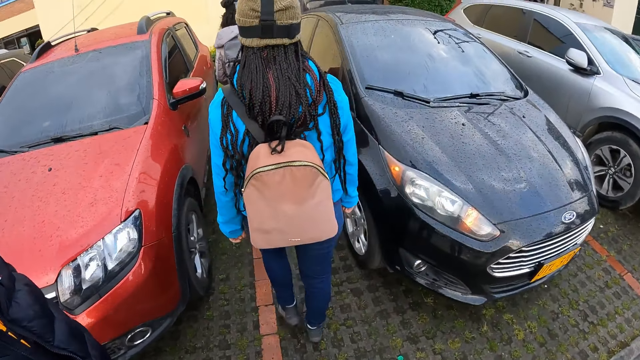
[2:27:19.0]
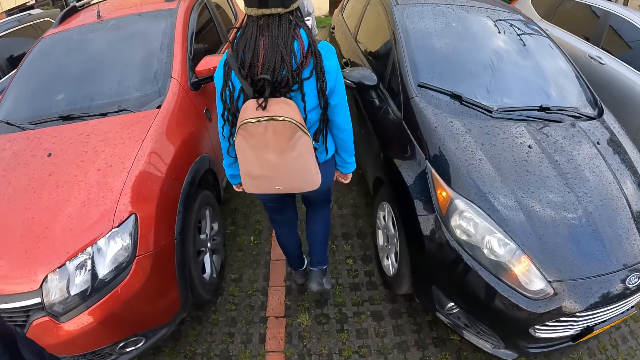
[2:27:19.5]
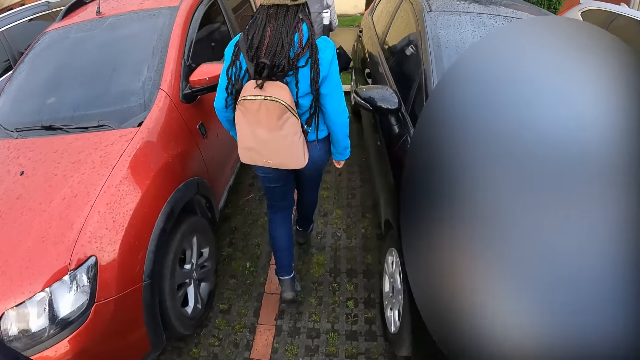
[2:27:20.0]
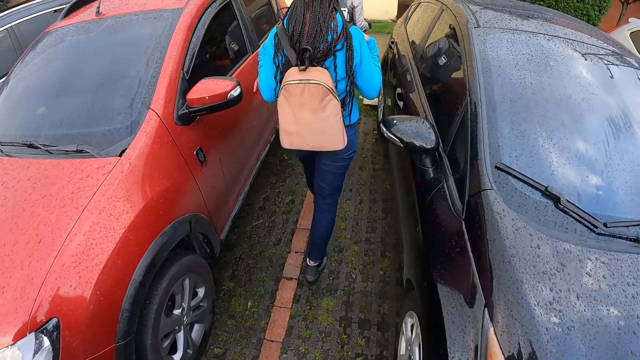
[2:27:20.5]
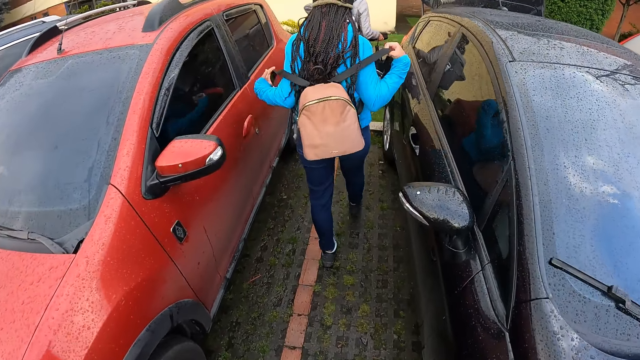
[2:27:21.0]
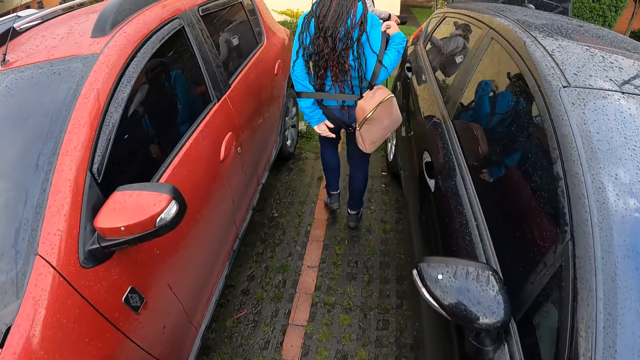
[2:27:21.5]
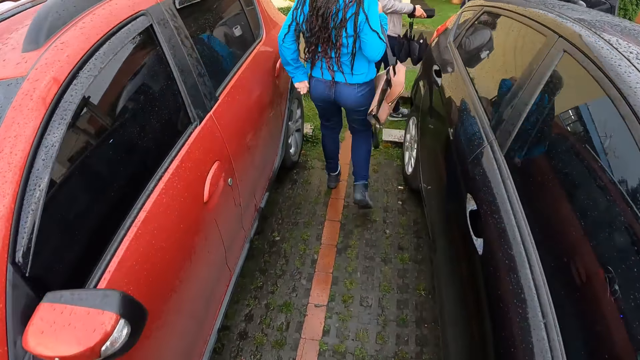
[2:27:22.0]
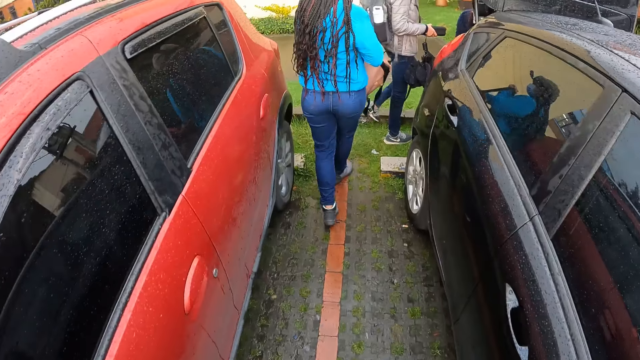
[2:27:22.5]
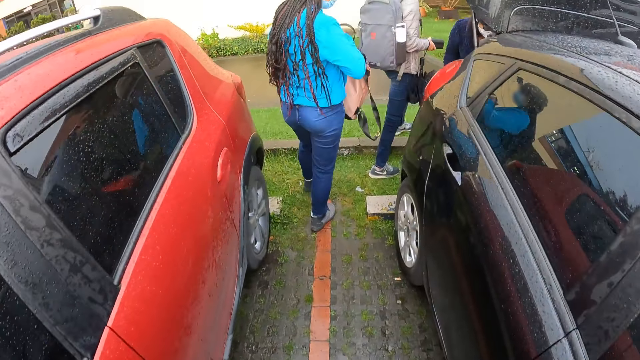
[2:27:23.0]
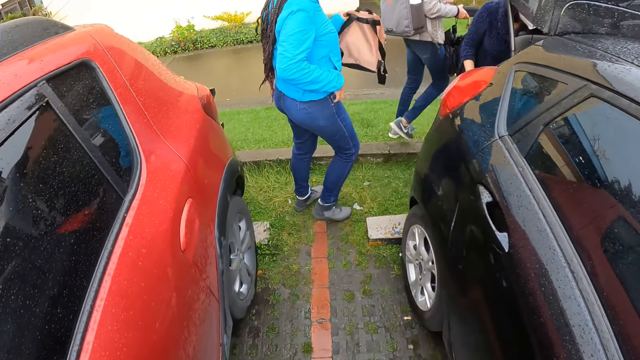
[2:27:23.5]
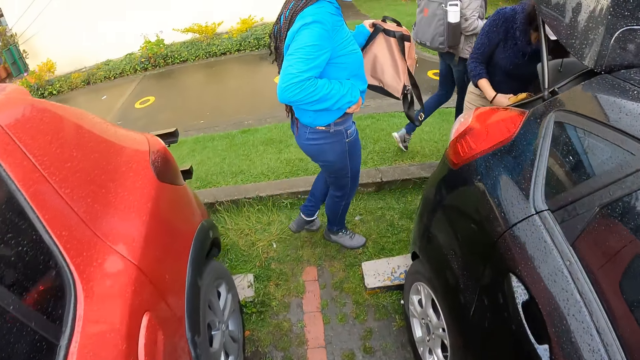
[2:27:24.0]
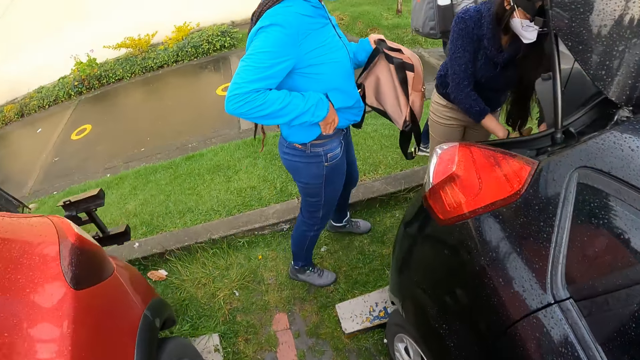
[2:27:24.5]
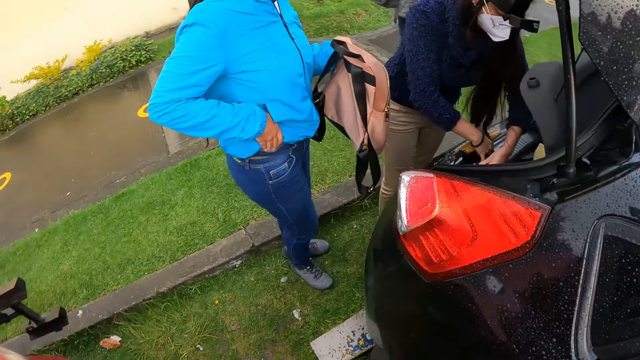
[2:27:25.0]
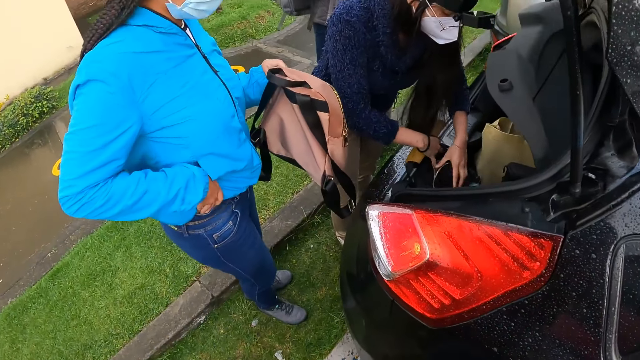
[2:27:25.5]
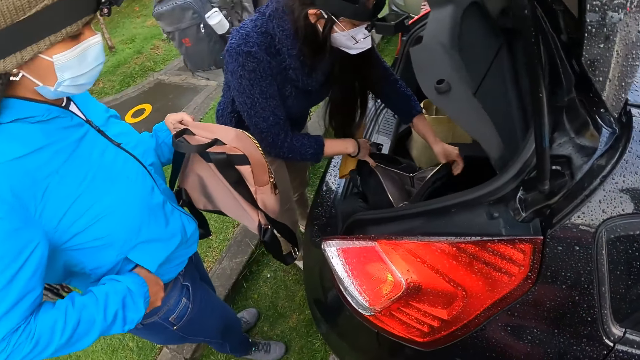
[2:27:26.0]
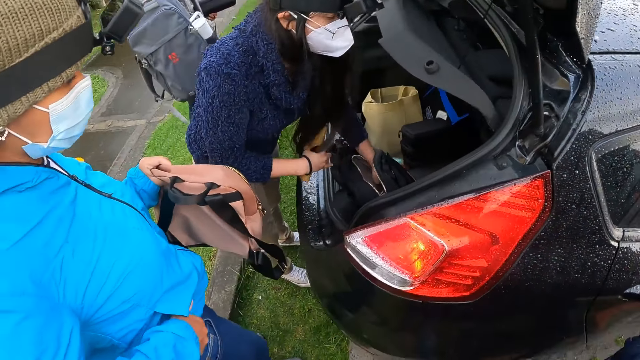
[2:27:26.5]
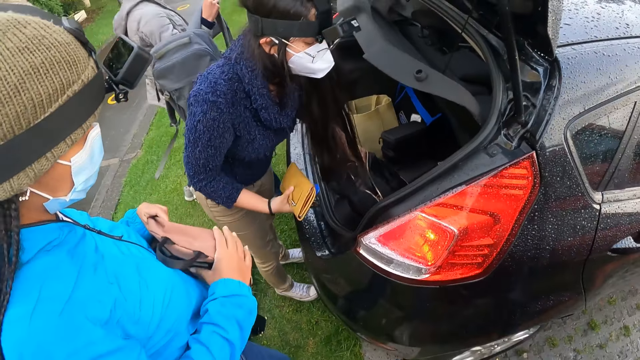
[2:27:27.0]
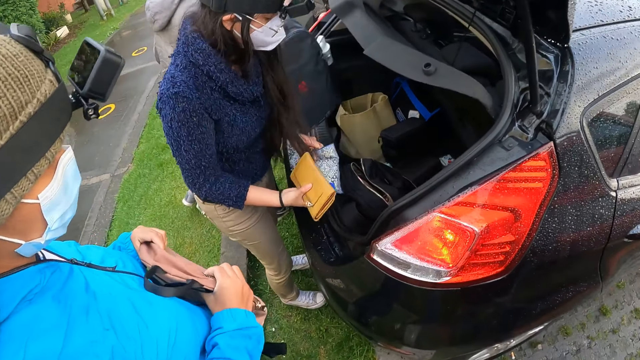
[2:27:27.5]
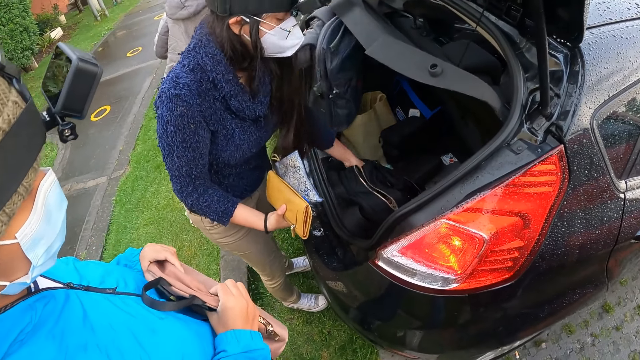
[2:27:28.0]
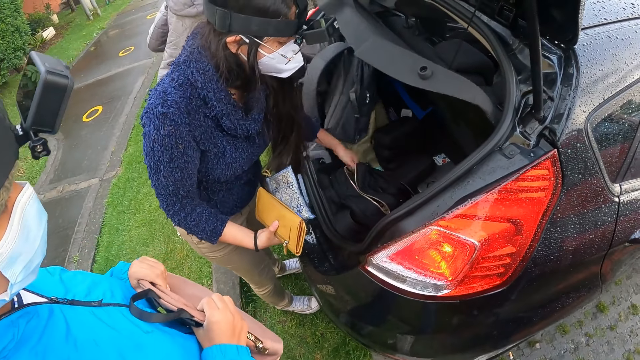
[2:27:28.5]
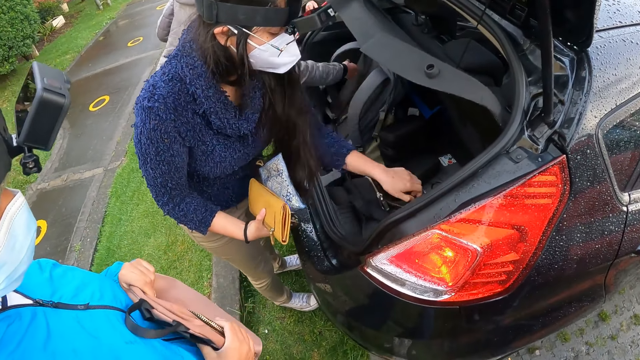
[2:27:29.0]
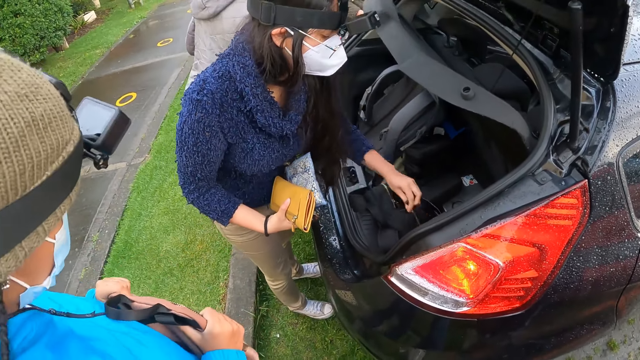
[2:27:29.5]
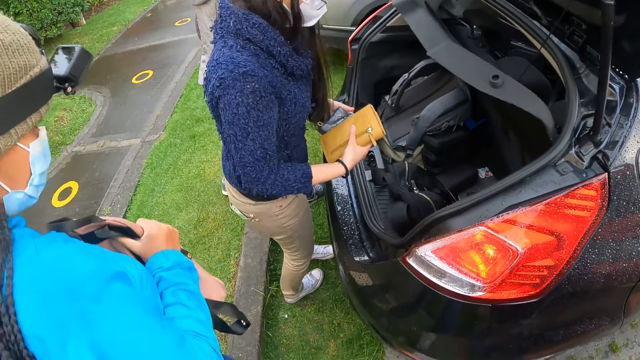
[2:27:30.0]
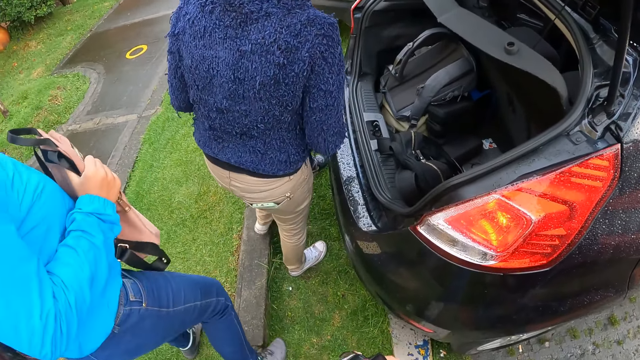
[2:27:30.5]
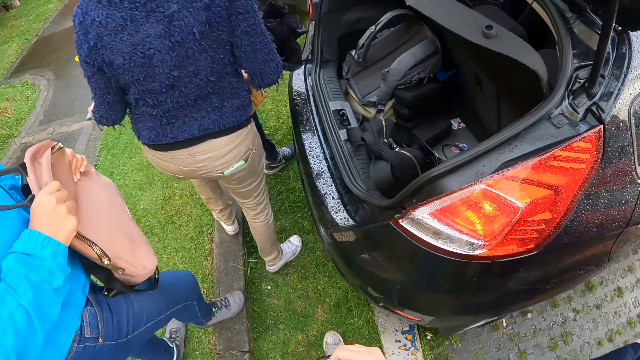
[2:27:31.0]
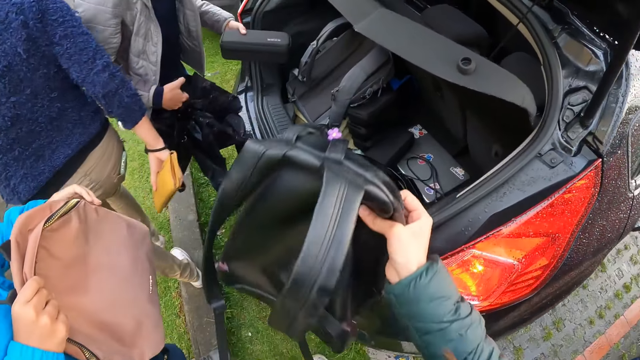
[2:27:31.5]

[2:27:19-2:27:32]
The camera wearer walks. A woman removes the backpack from her back with her hands. A lady holds the bag with her hands and scratches herself. Another woman picks up a purse from the bag in the trunk of the car with her left hand. A third woman drops a bag in her right hand into the trunk of the car. The second woman zips the bag in the trunk of the car with her left hand.

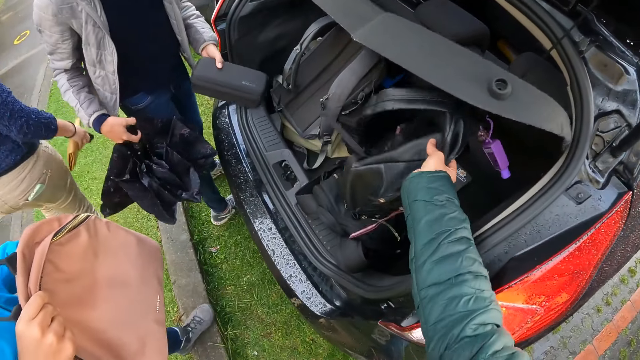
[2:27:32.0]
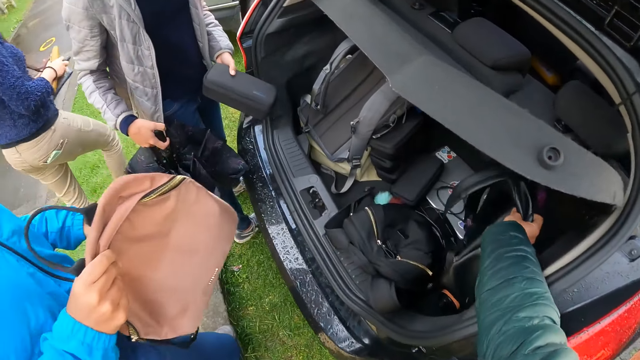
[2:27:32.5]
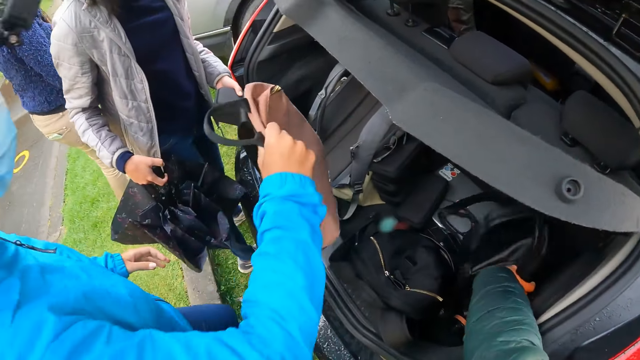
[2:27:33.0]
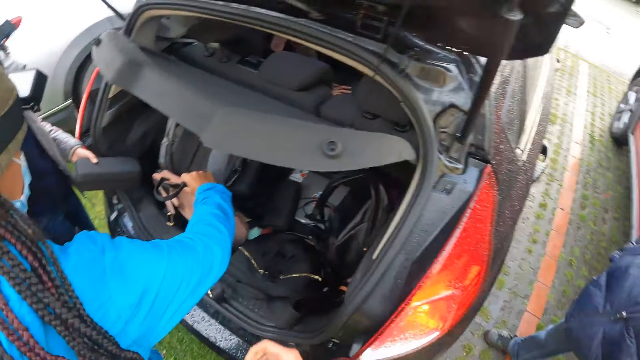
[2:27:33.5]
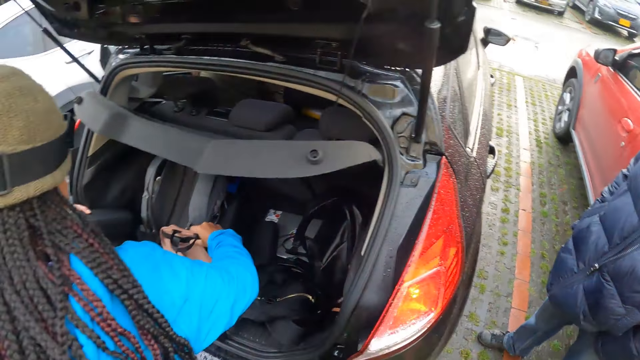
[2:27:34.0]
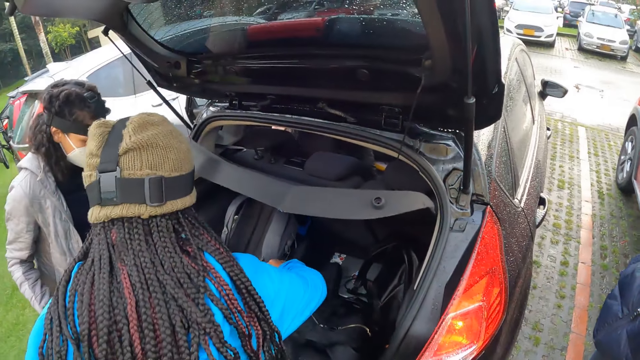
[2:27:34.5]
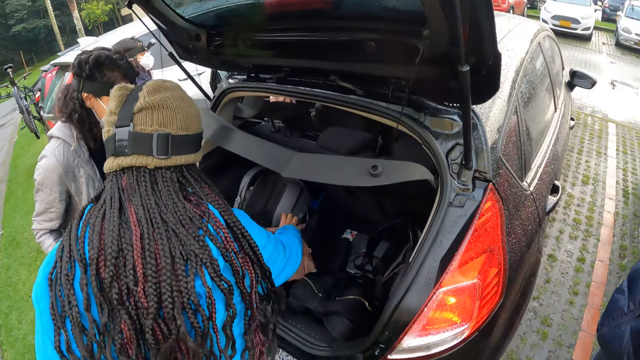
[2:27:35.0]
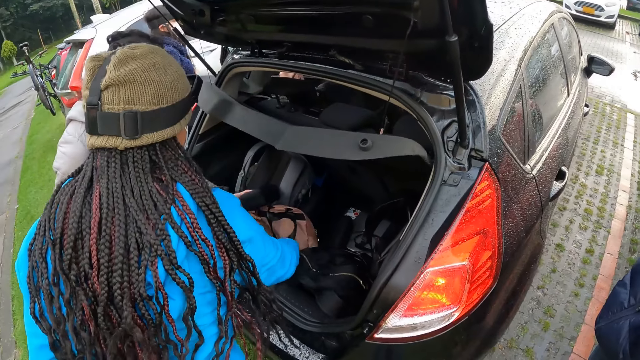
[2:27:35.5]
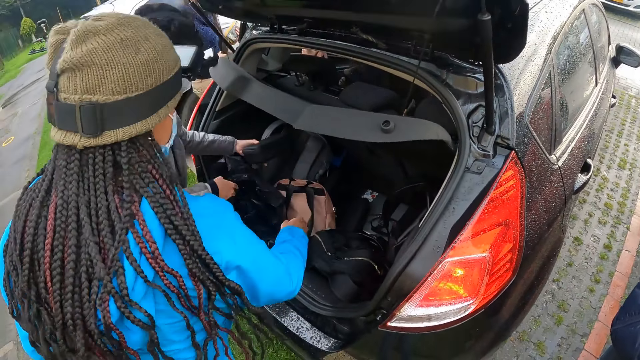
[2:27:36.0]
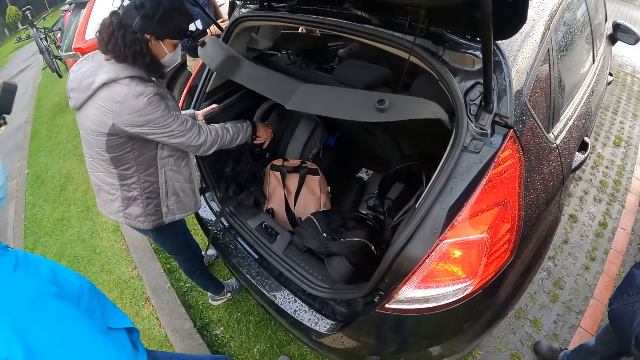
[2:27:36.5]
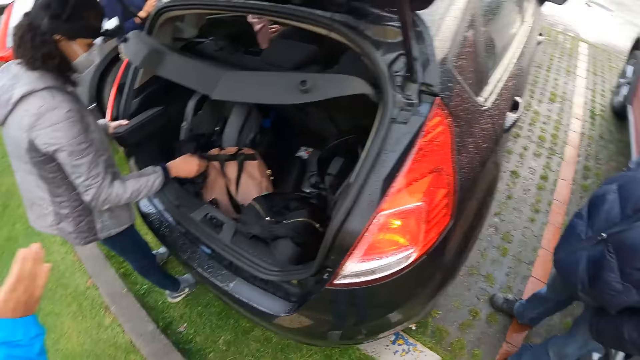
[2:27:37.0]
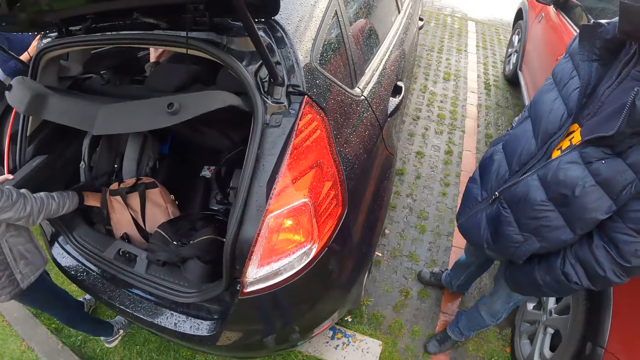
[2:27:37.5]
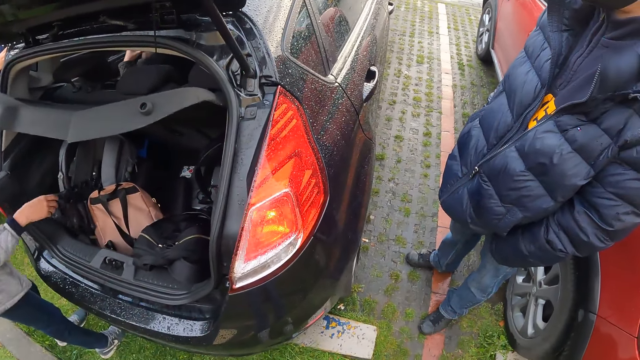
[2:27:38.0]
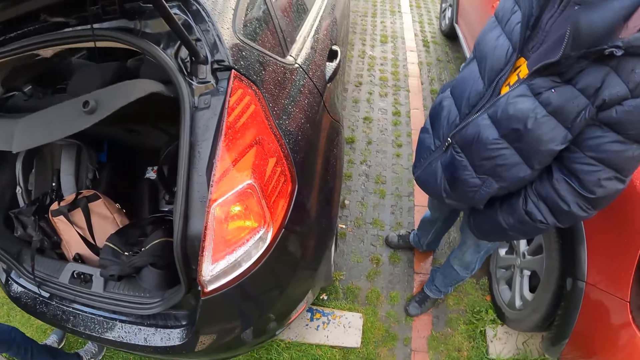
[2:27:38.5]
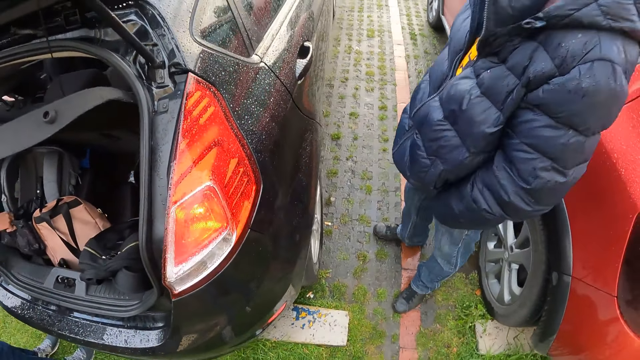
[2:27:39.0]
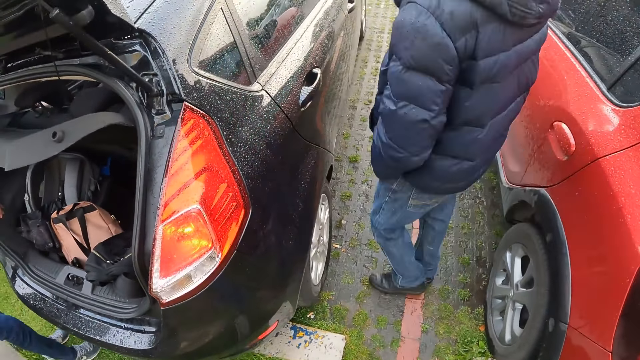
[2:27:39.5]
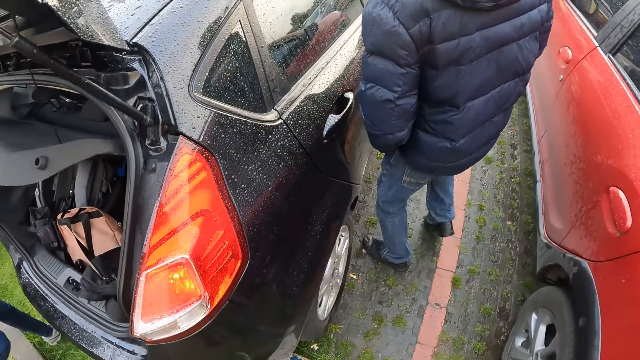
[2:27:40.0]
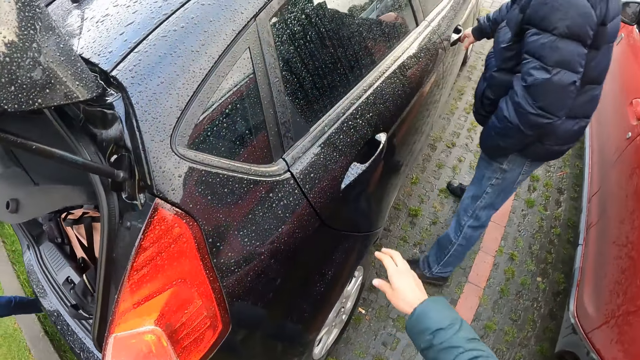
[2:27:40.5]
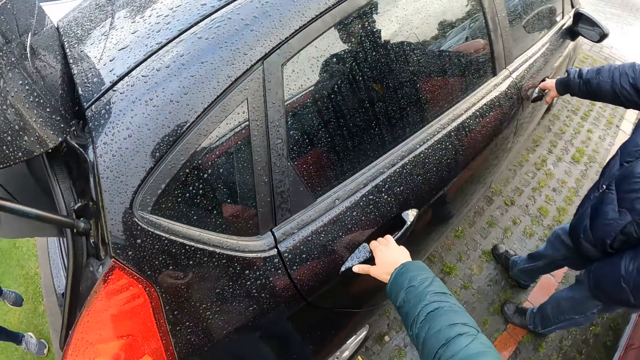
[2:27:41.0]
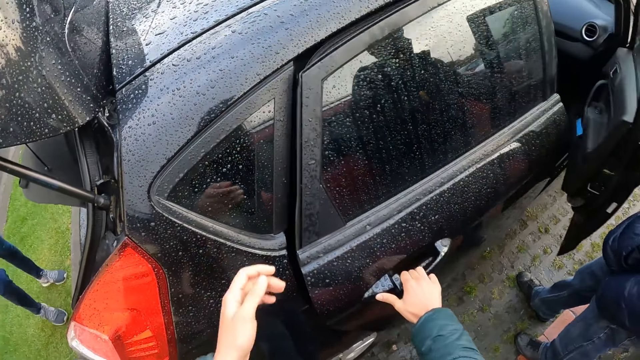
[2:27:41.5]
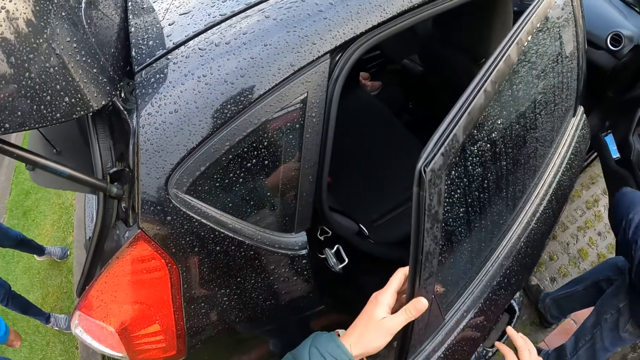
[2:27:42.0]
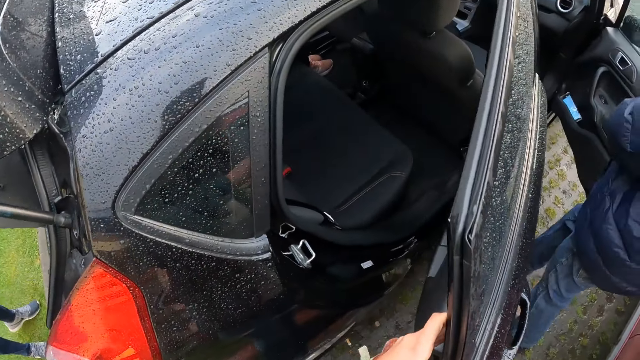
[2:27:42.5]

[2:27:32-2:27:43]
The camera wearer drops a bag in her right hand into the trunk of the car. A woman drops a bag in her right hand into the trunk of the car. Another woman drops the umbrella in her right hand into the trunk of the car. A lady drops the bag into the car. A man opens a door of the car with his right hand. The camera wearer opens a door of the car with her right hand.
